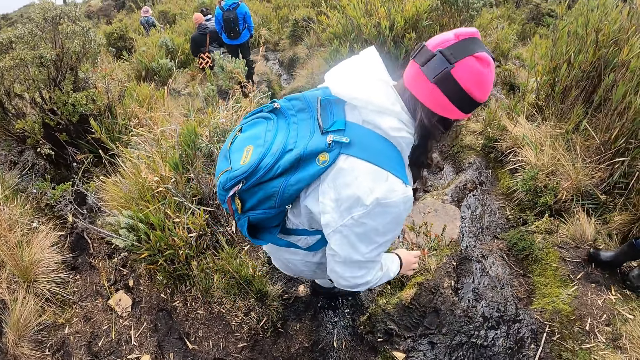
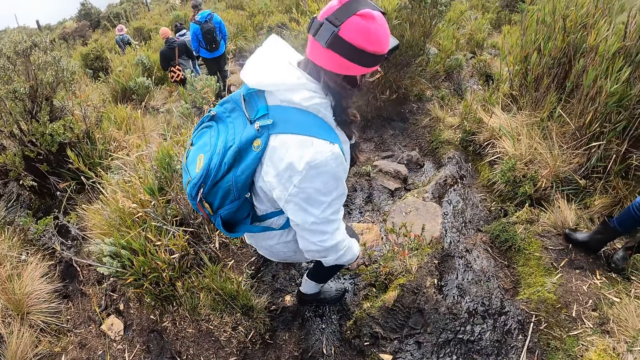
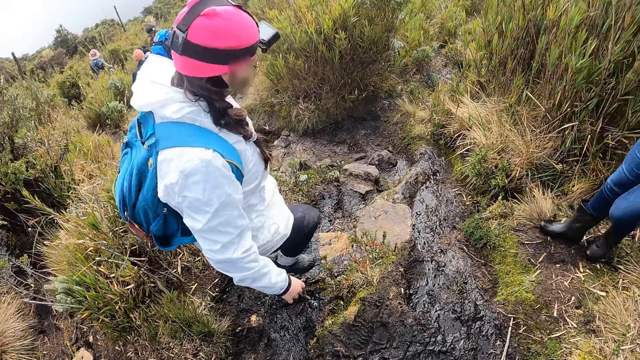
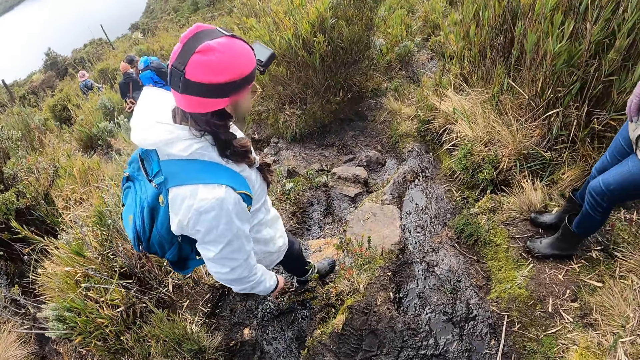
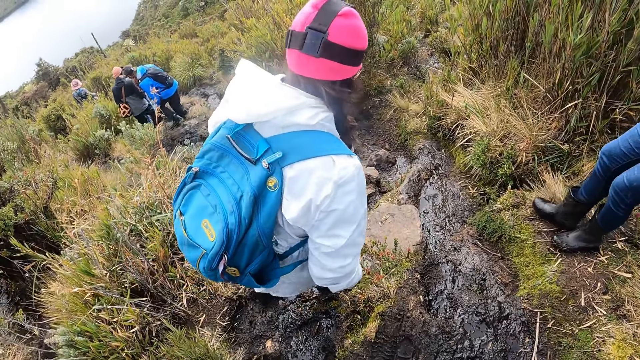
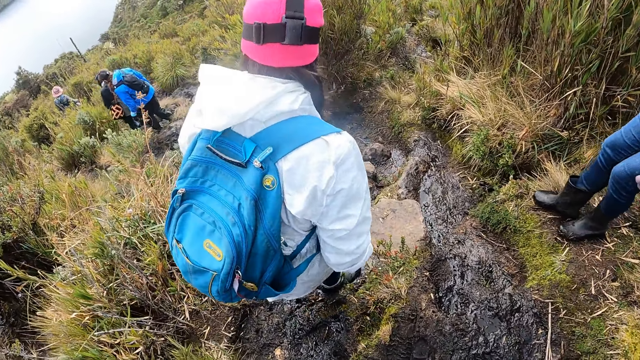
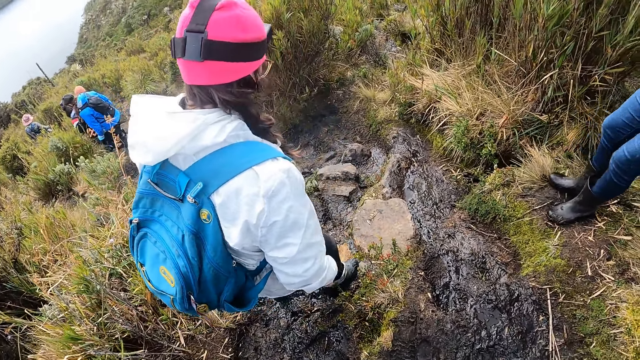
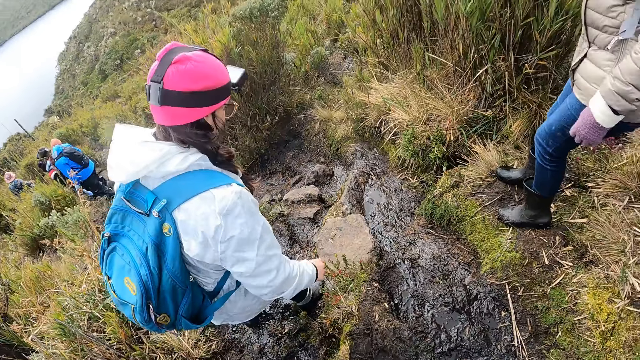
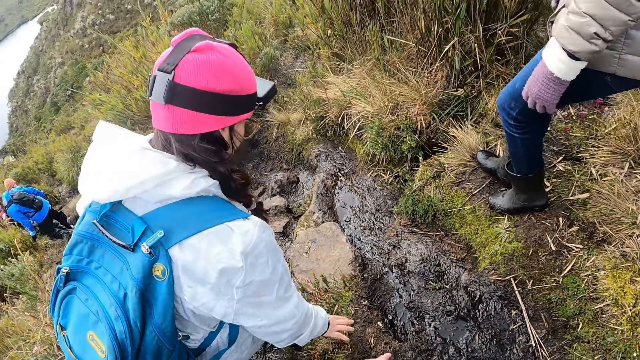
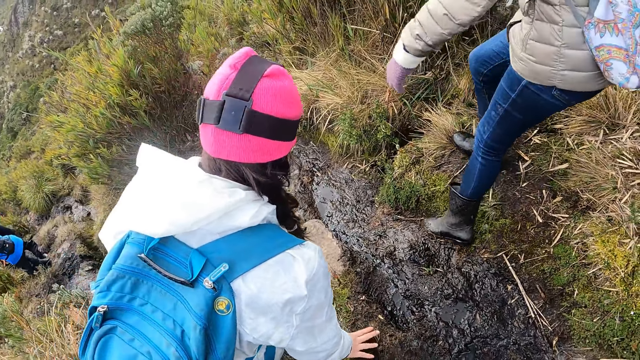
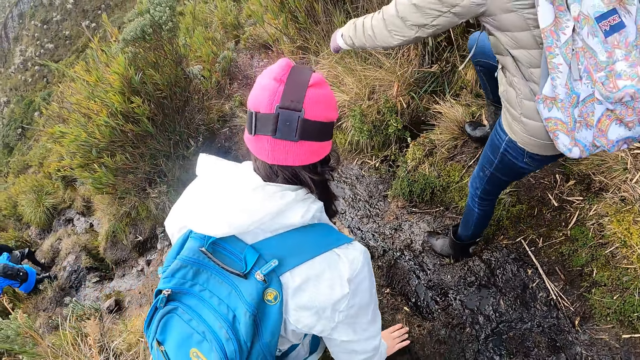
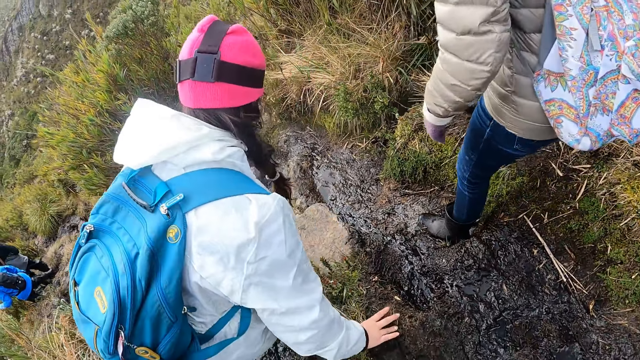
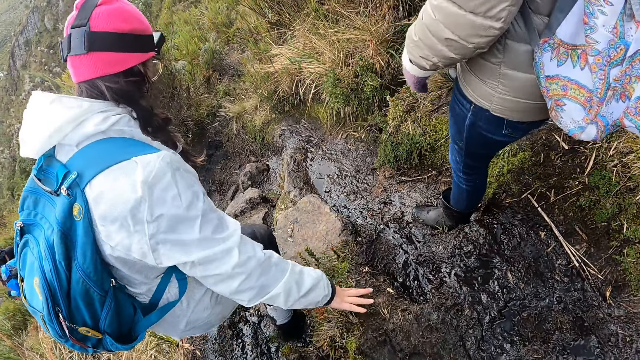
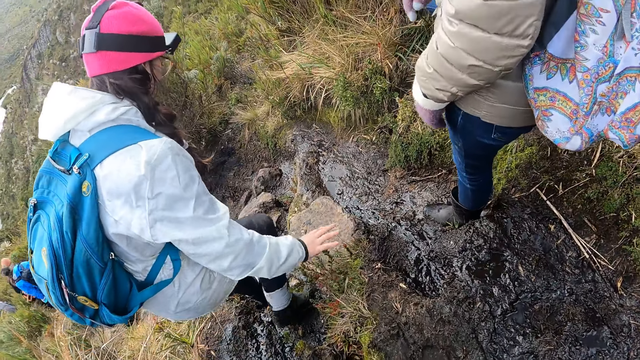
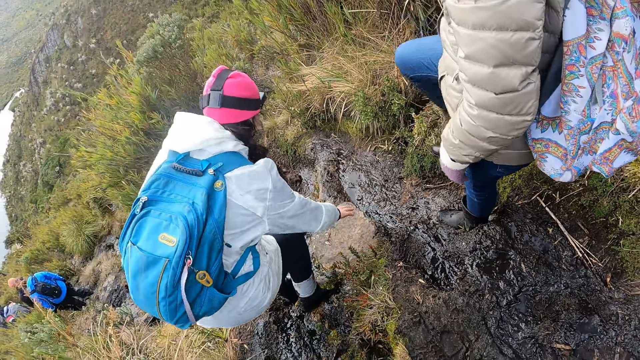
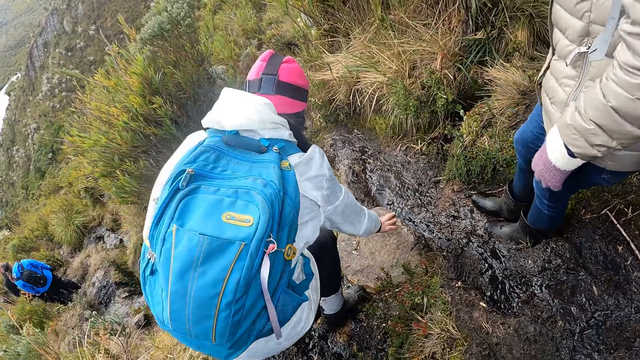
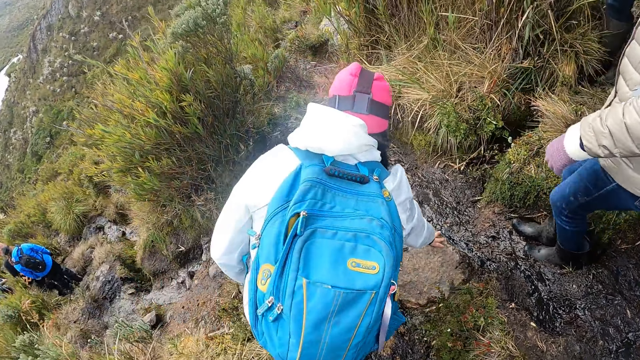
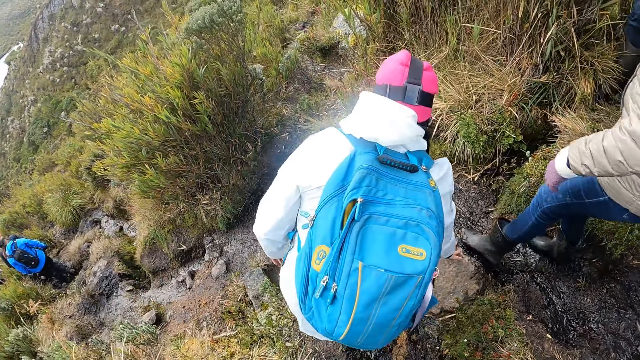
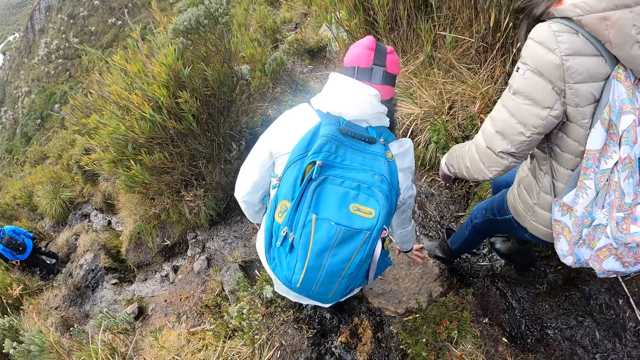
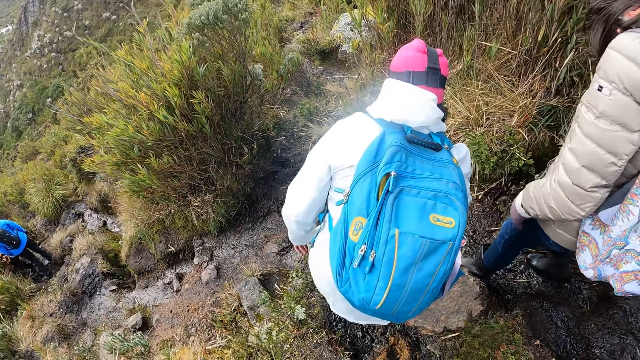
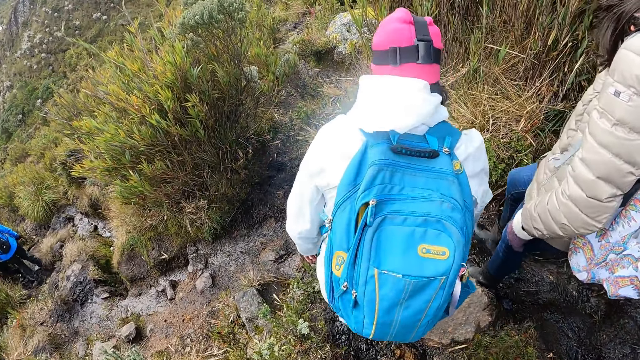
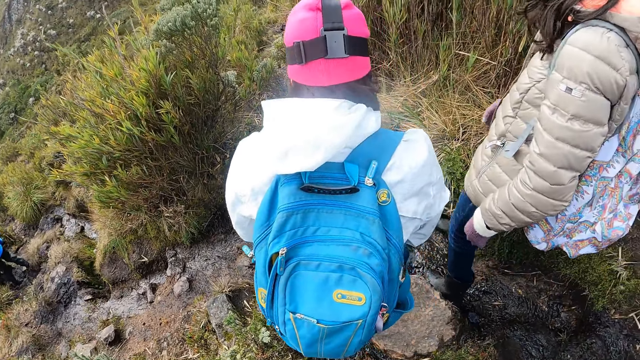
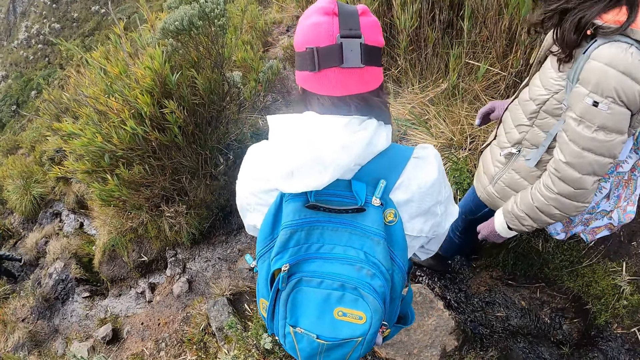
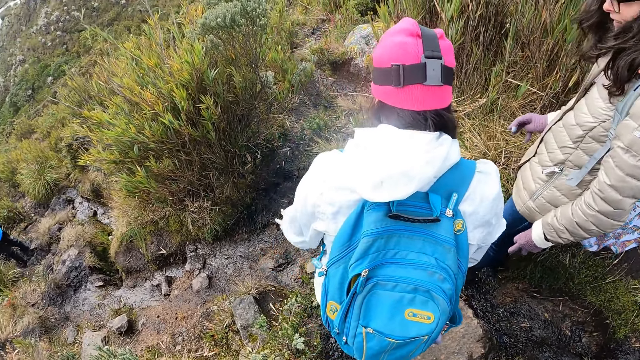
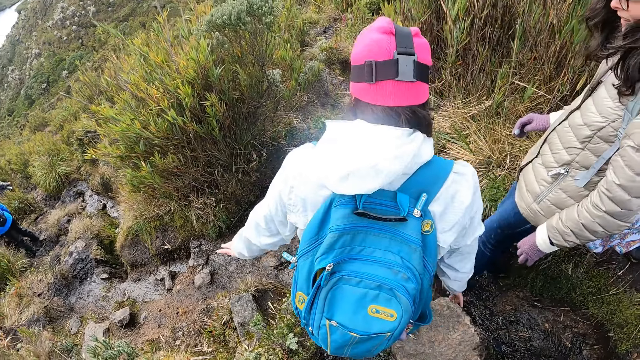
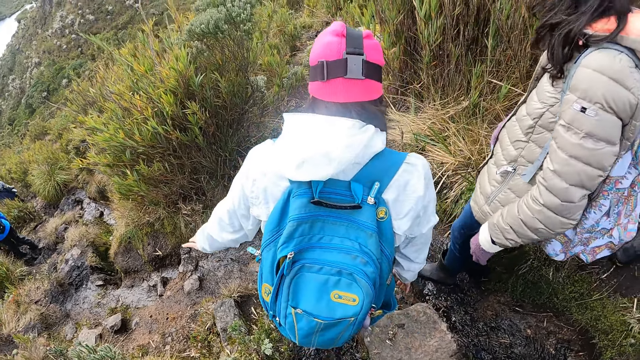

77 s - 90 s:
A woman walks on the mud. The woman touches the ground with her right hand. Another person steps on the mud. The woman touches a rock on the ground with her right hand. The other person walks on the mud.

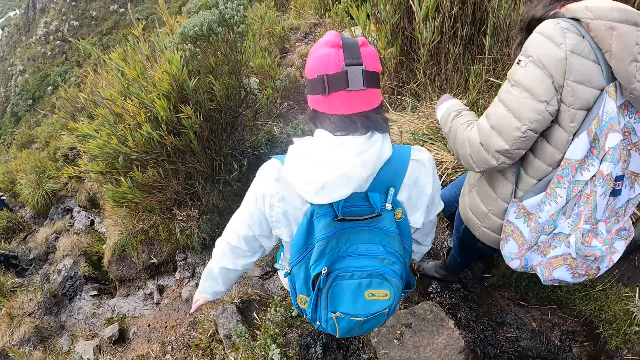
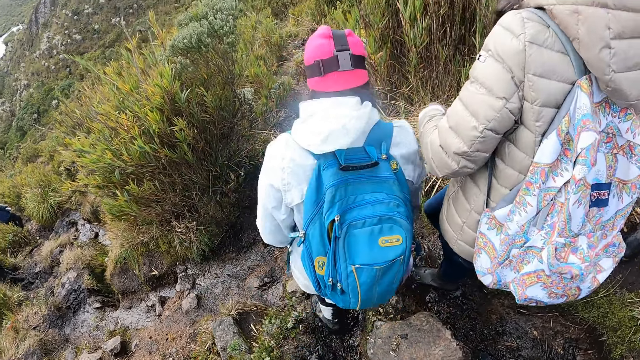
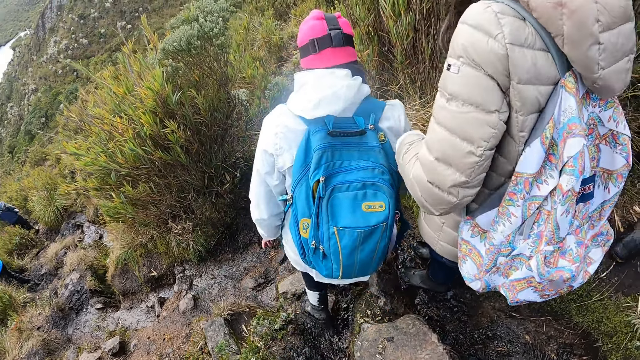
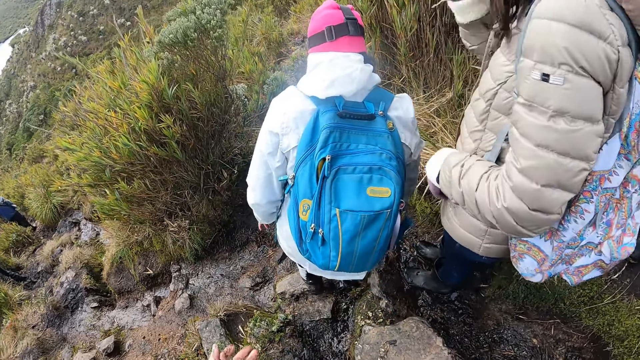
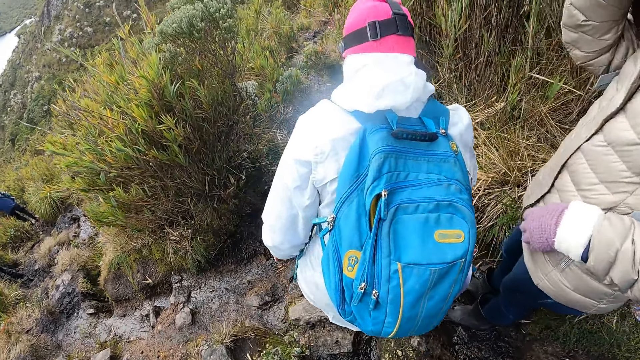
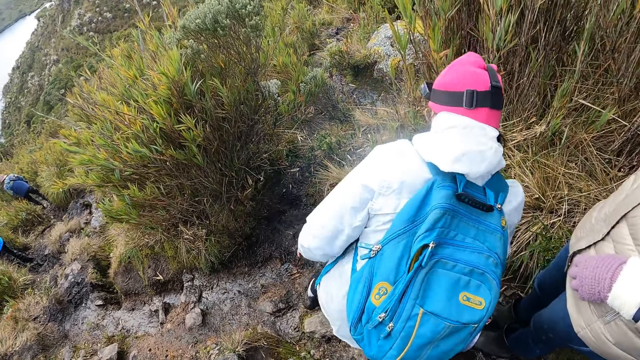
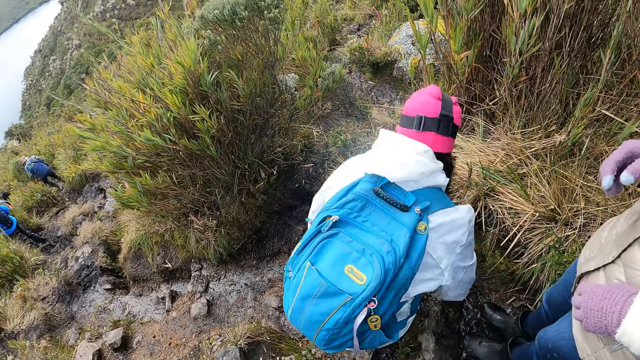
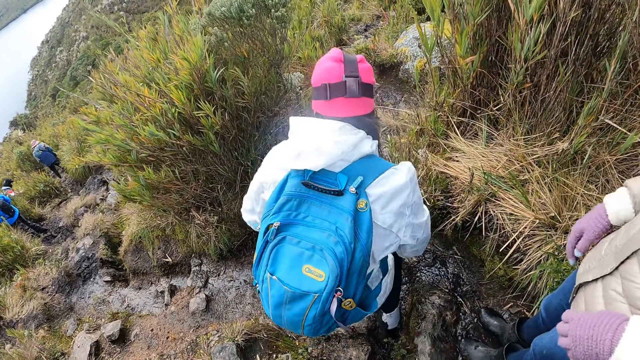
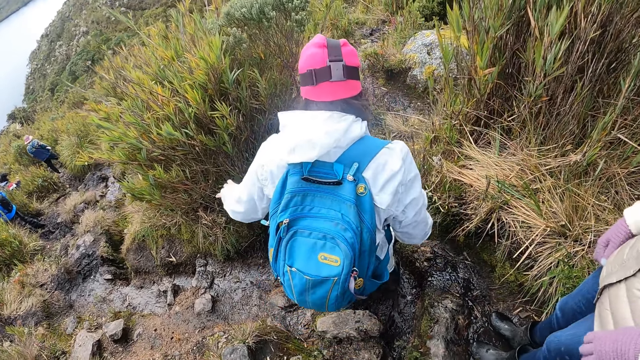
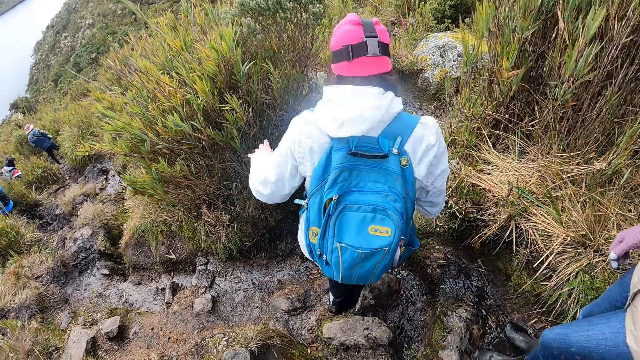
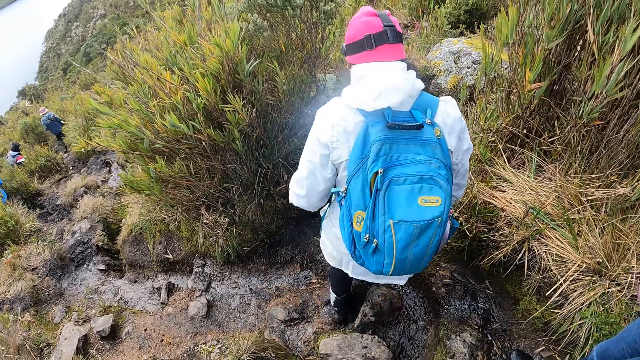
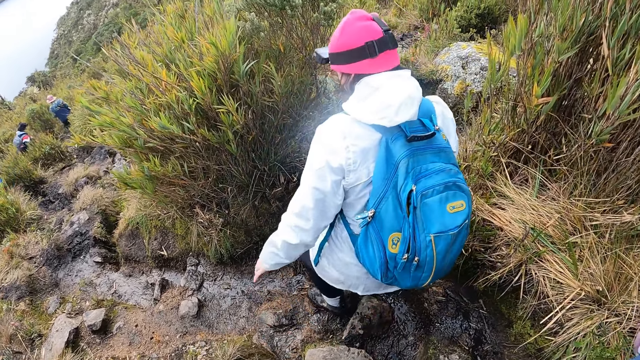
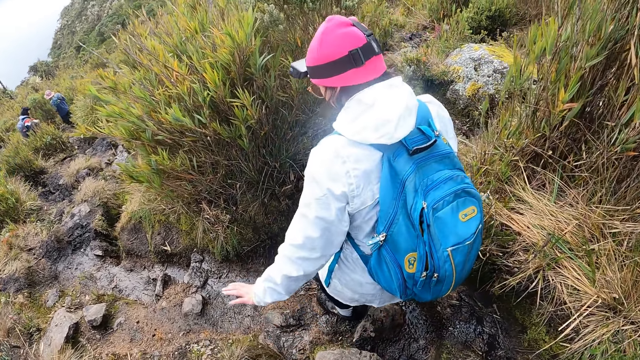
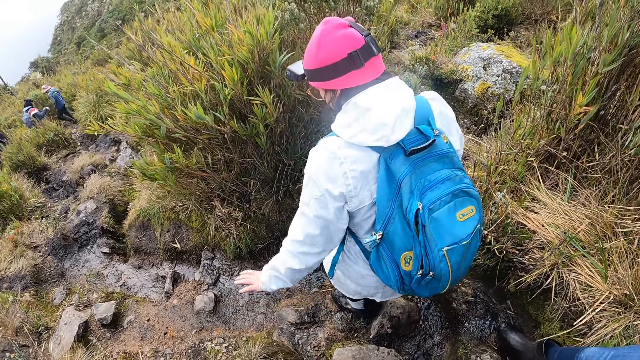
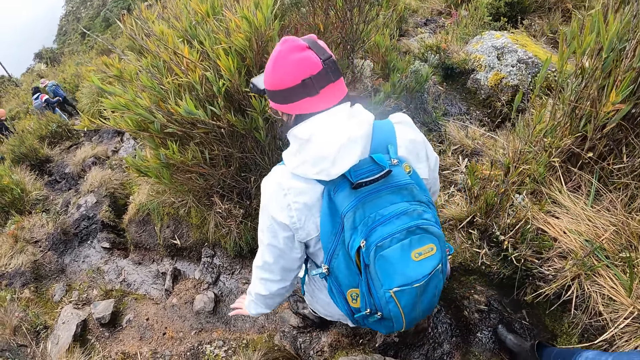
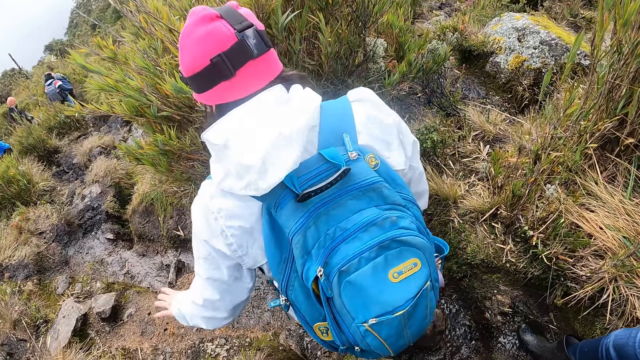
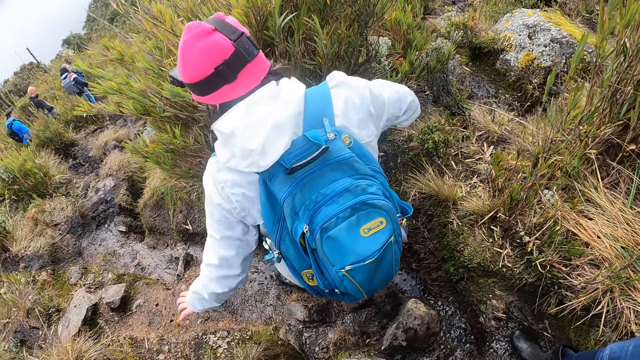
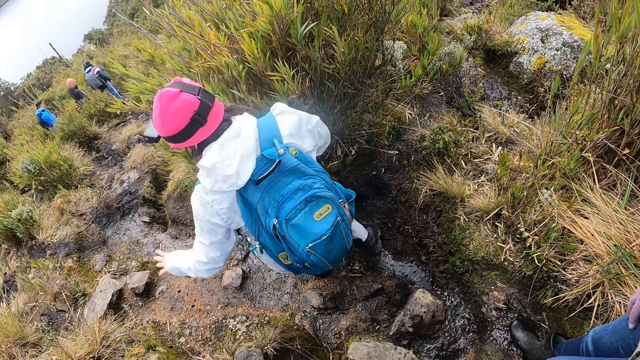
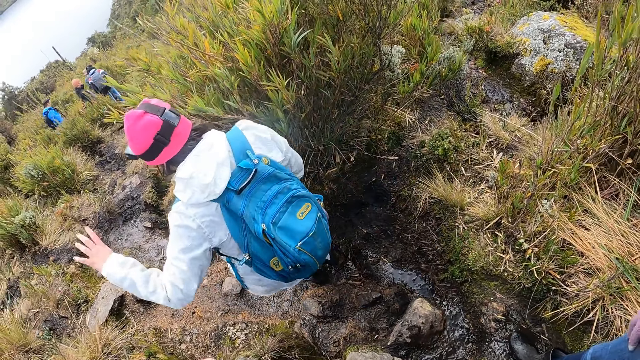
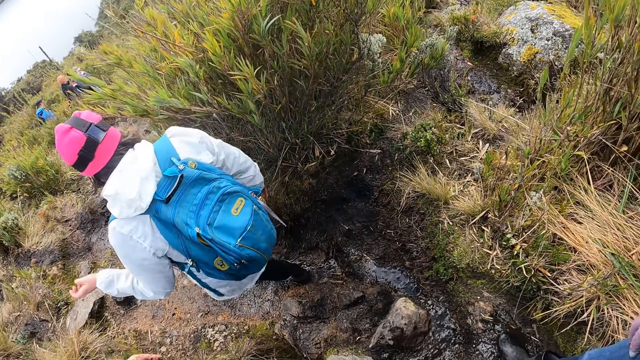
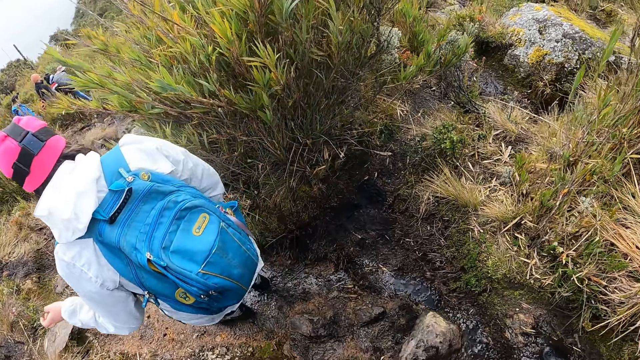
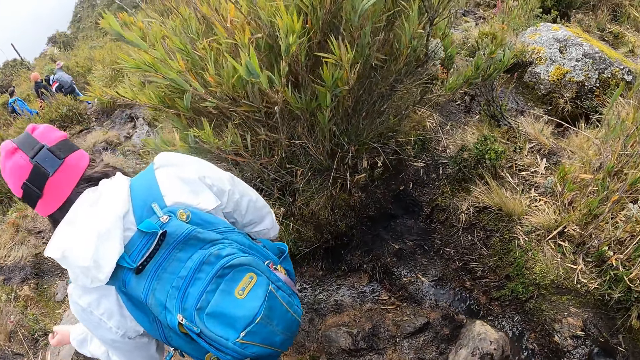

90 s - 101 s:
A person raises the right hand. Another person walks on the mud. The other person raises the left hand and walks on mud.
